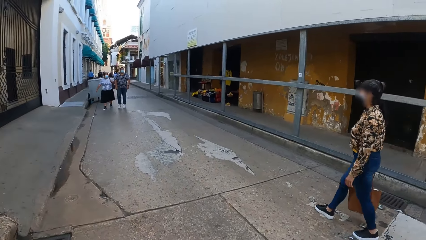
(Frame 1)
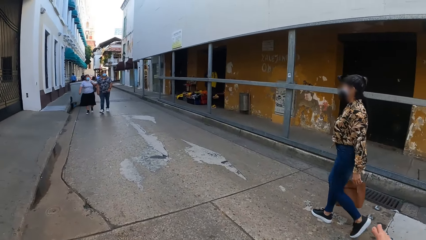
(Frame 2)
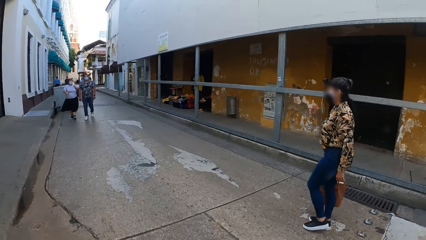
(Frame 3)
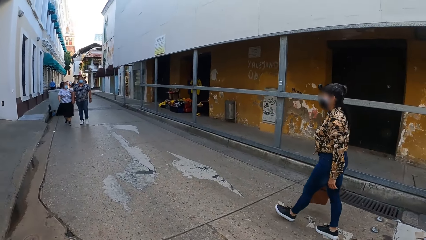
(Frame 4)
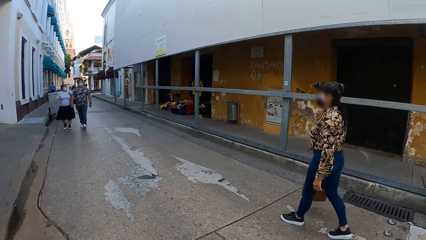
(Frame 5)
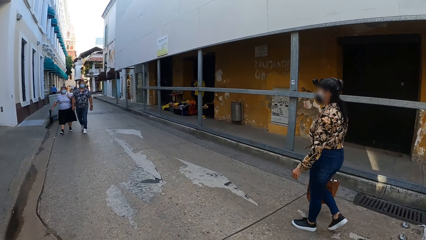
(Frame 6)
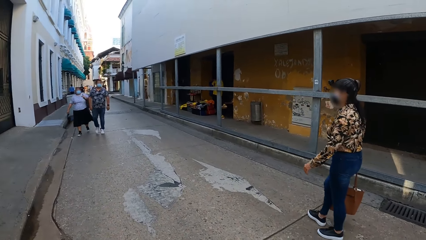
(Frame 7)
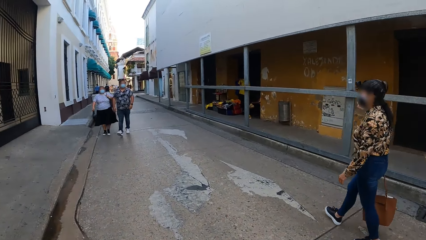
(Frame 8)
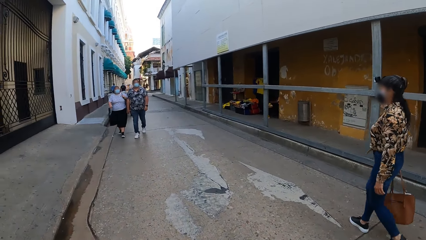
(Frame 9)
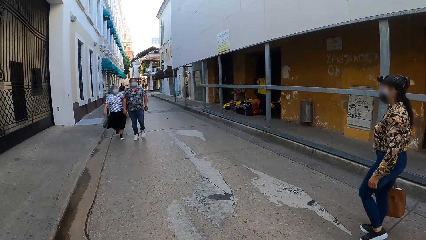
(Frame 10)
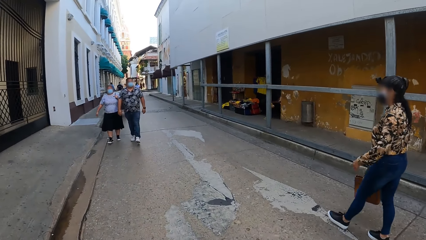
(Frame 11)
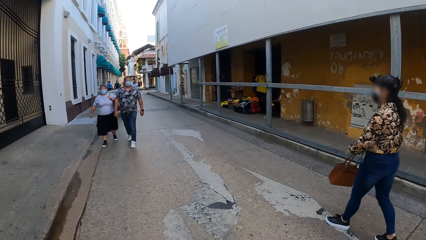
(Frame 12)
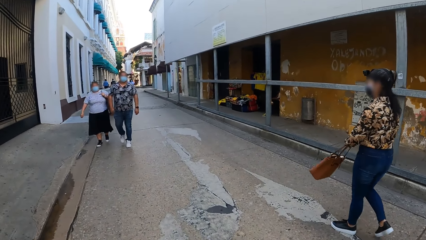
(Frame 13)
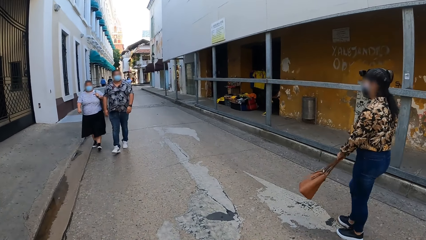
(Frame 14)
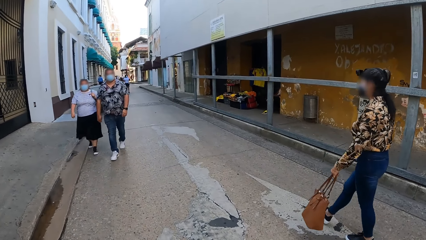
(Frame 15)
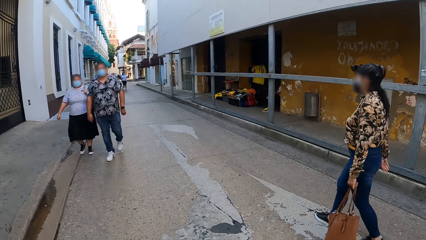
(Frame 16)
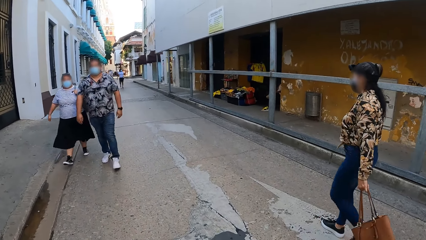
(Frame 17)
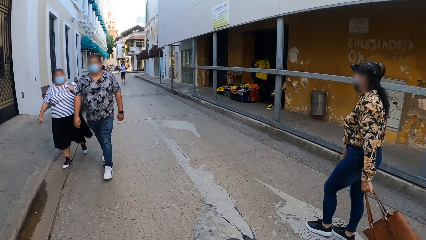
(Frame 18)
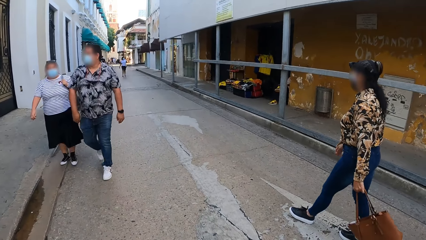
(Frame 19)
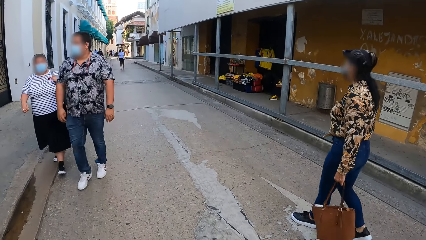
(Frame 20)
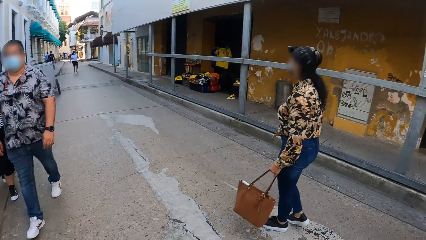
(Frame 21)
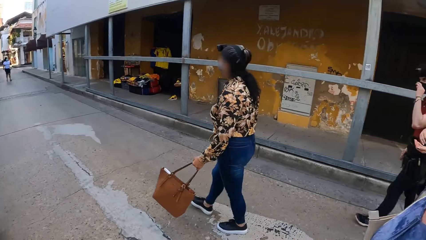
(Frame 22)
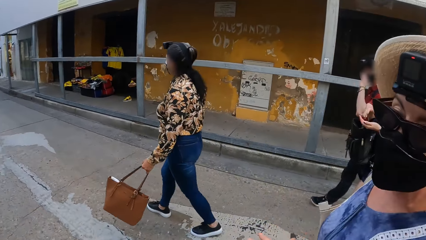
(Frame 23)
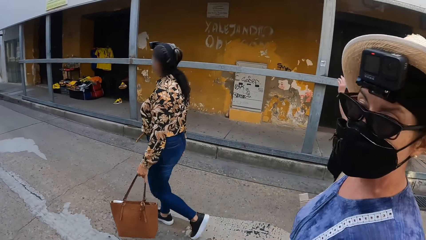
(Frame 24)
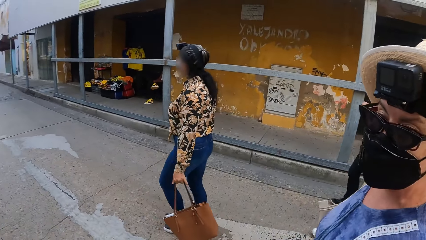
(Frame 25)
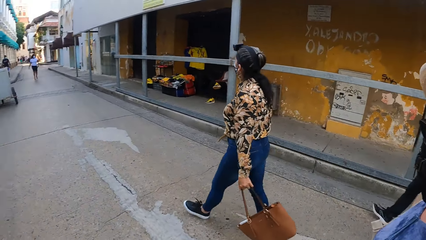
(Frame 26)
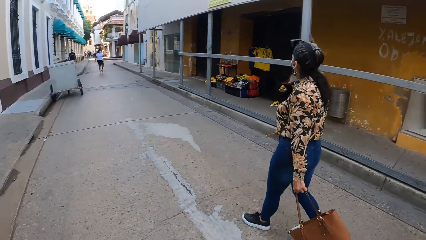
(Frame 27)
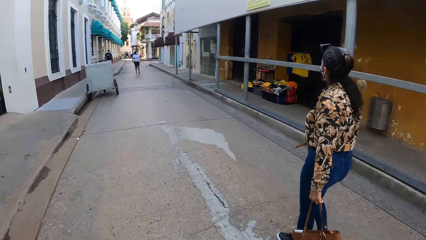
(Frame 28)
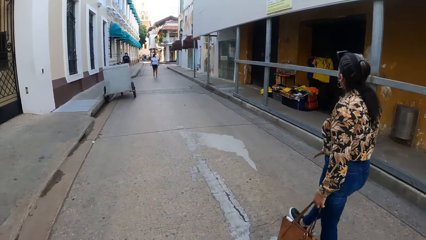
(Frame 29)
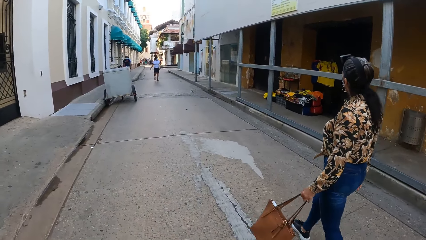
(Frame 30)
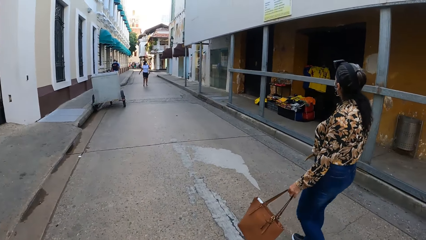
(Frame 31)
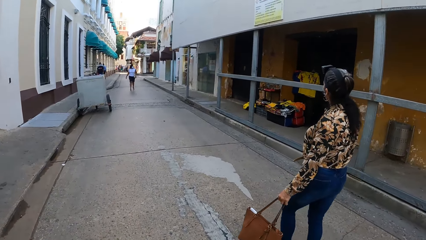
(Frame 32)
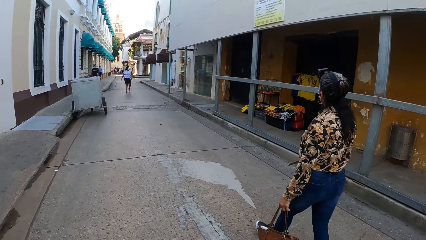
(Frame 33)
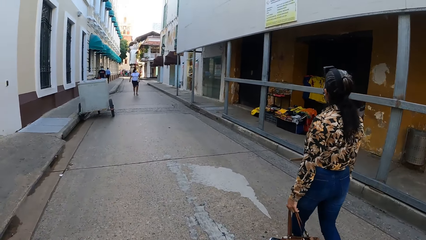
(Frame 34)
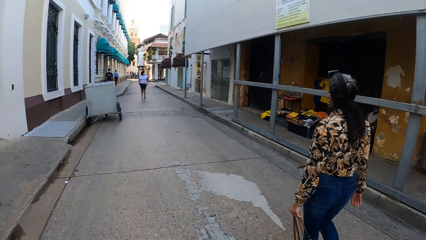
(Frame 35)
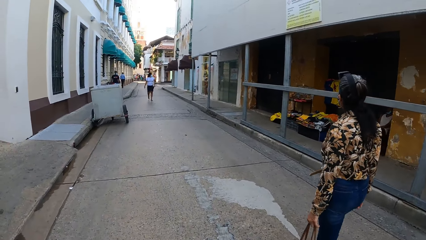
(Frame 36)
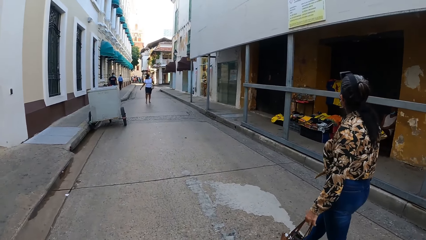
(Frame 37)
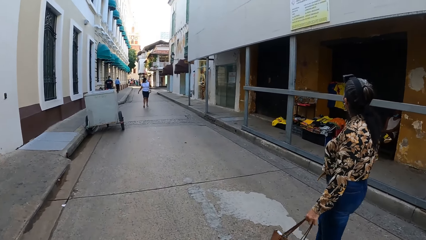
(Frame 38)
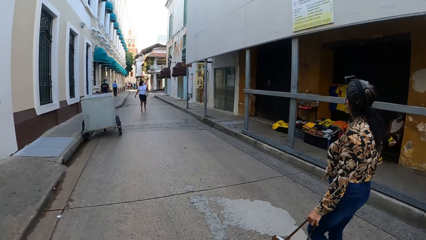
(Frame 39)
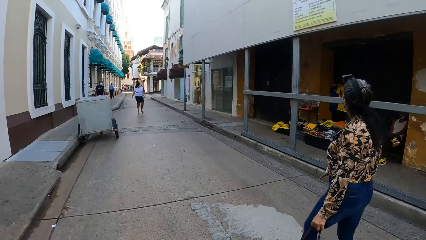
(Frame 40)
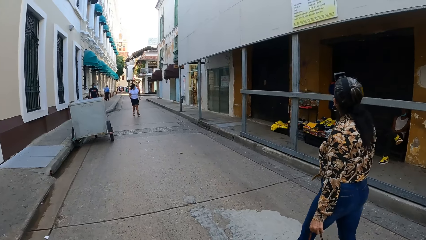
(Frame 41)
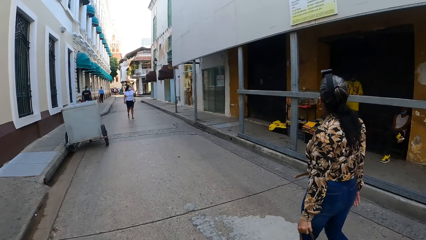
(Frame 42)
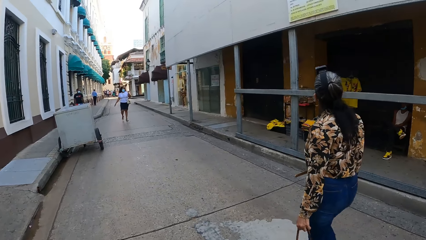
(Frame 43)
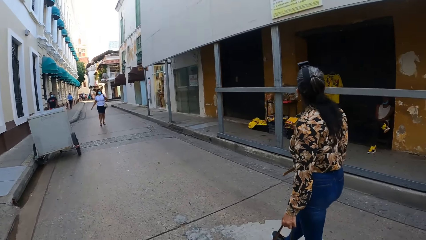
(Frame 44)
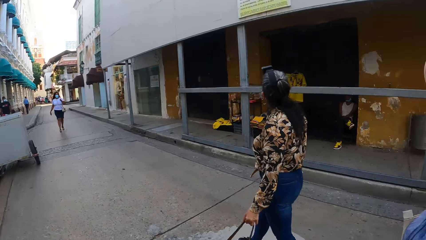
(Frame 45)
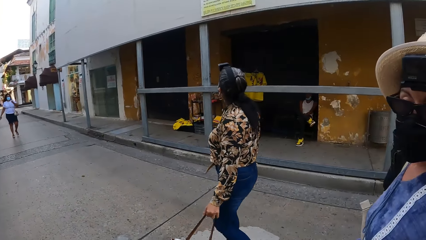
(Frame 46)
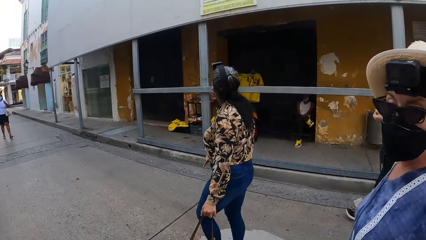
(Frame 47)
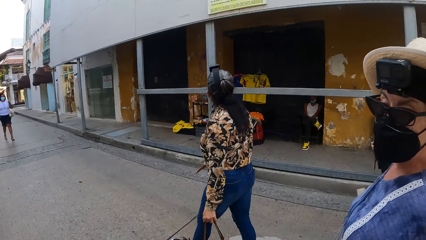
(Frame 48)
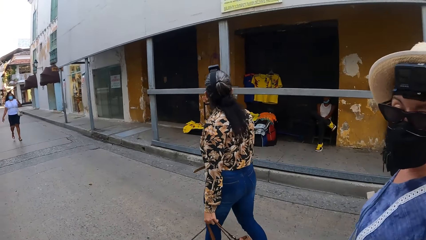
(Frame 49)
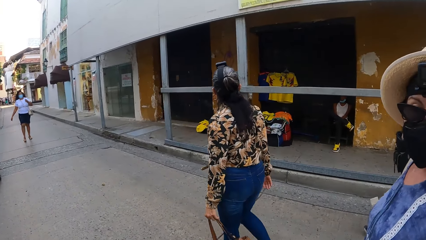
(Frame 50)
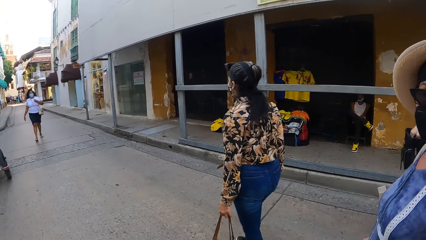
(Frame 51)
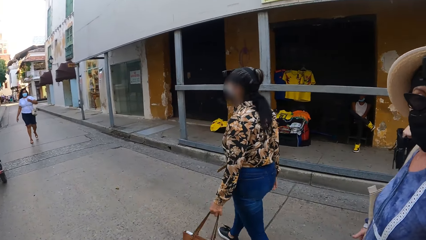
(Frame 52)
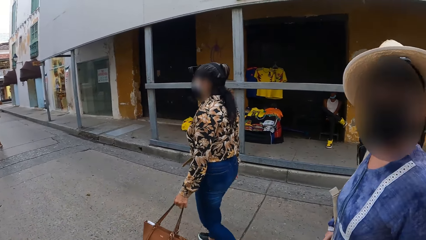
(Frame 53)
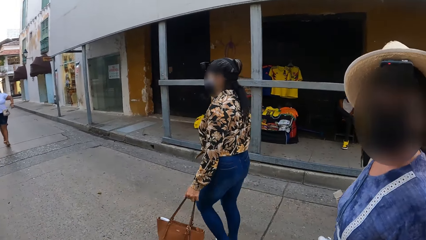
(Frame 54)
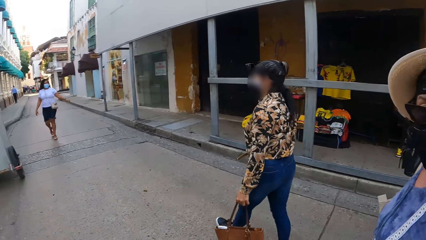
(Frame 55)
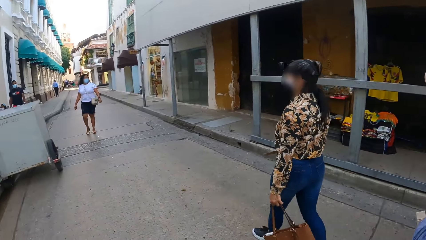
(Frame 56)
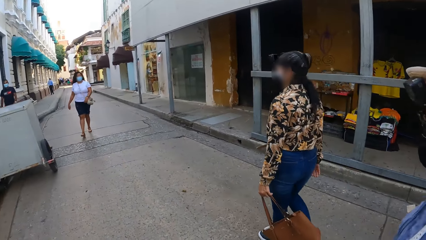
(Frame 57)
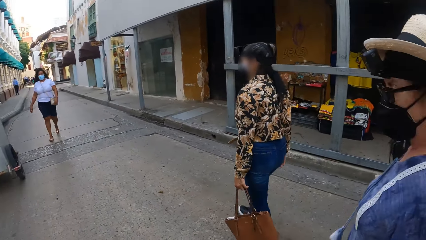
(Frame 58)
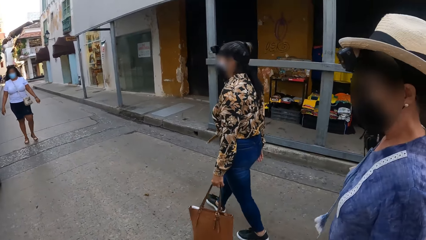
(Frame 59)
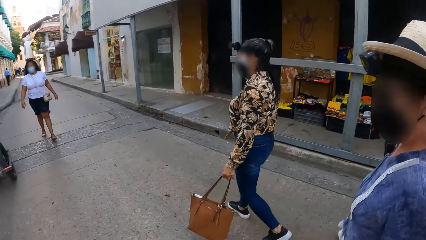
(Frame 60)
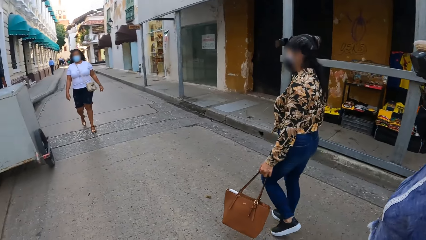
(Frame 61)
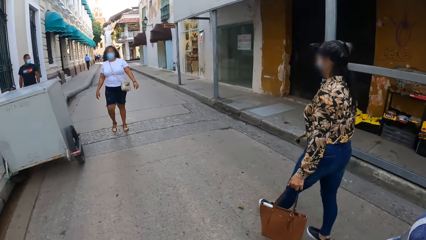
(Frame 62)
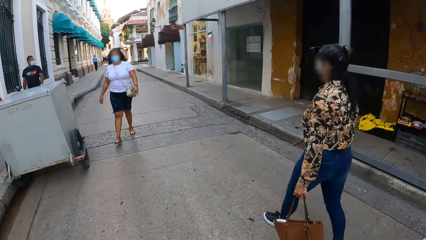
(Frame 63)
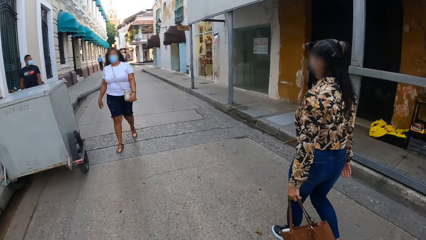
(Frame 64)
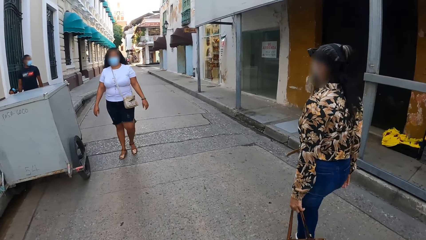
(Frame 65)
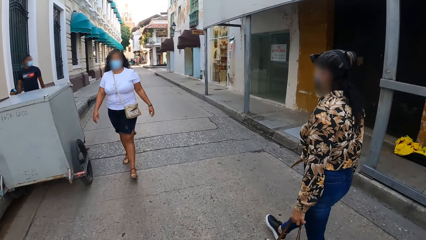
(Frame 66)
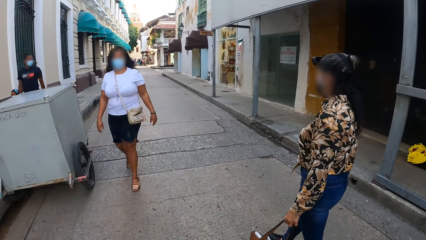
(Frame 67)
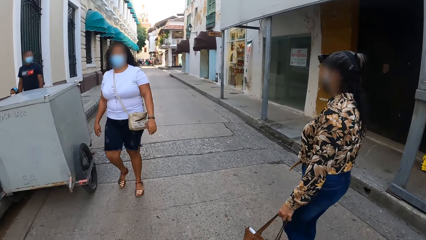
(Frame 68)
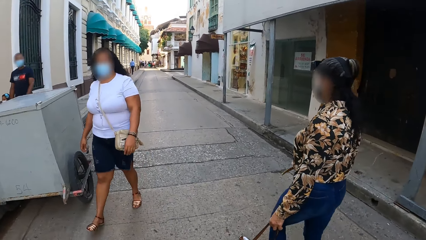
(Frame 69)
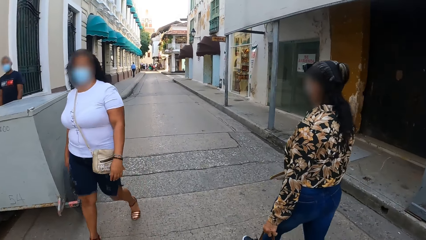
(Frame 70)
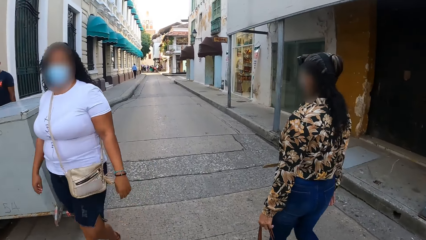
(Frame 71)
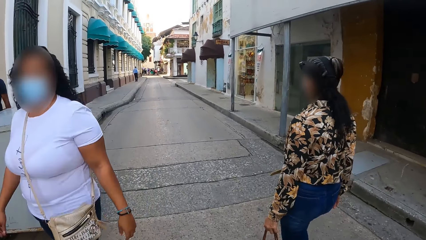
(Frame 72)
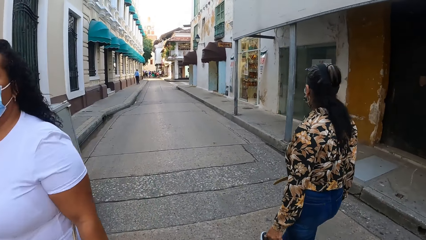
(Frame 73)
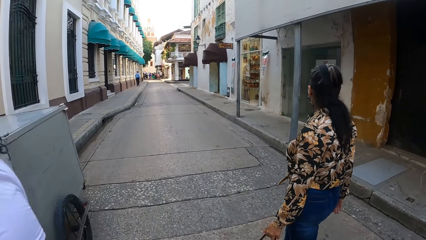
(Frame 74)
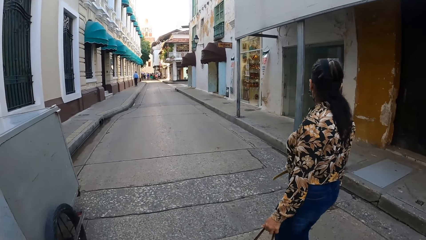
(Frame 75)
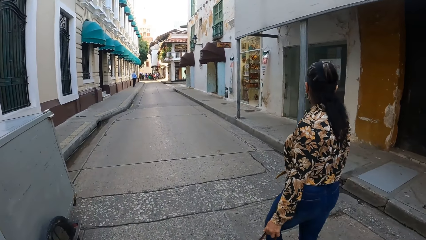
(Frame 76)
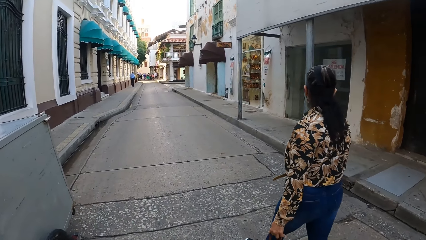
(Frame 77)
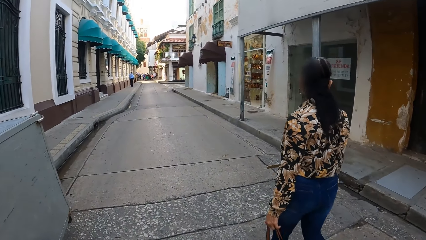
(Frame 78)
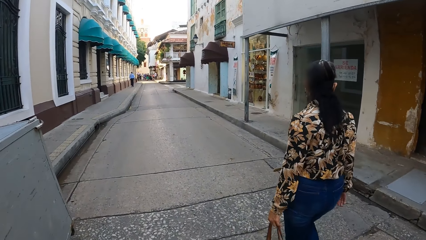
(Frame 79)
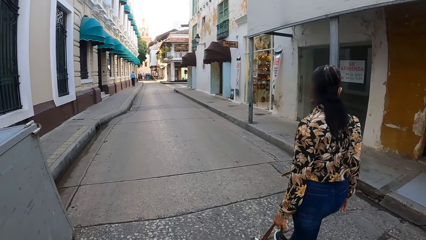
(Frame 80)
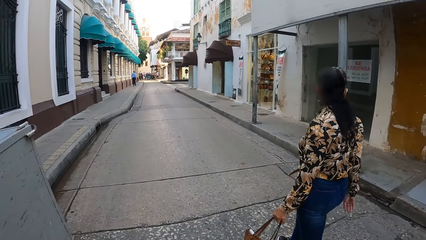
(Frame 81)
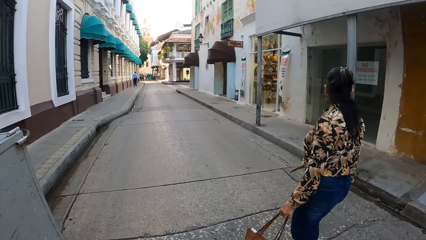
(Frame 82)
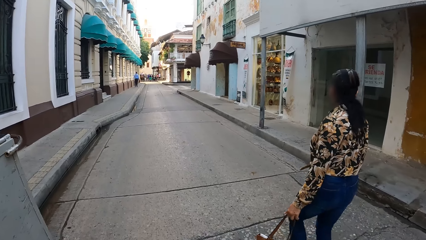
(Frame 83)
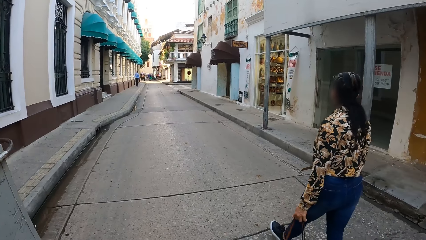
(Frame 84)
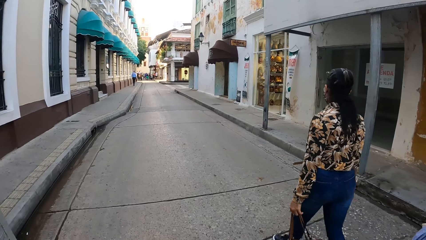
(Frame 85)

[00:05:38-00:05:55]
A woman carries the bag with the left hand. A man walks beside a lady. Another lady walks past the camera wearer.
